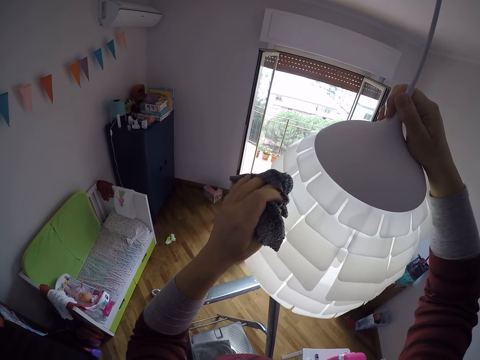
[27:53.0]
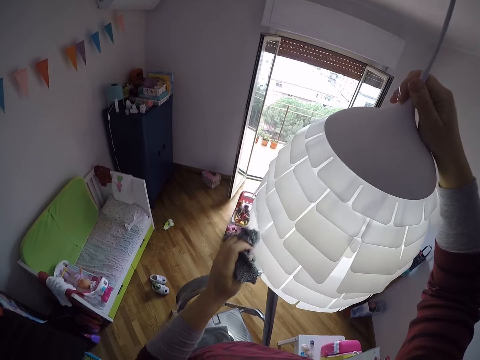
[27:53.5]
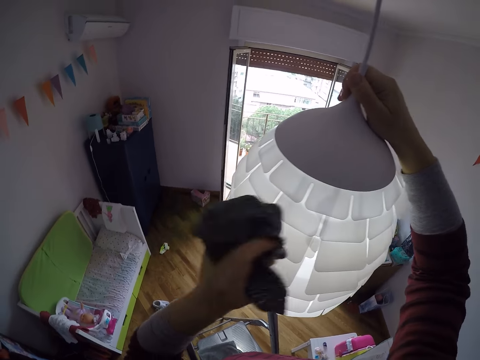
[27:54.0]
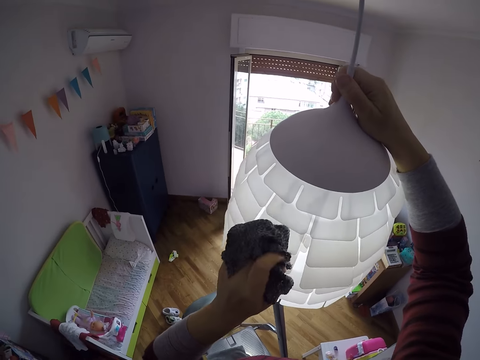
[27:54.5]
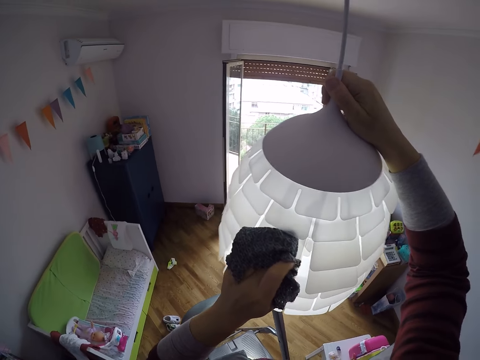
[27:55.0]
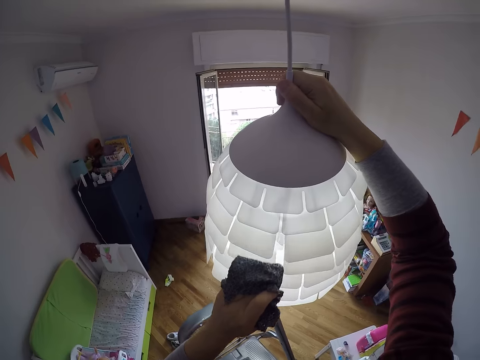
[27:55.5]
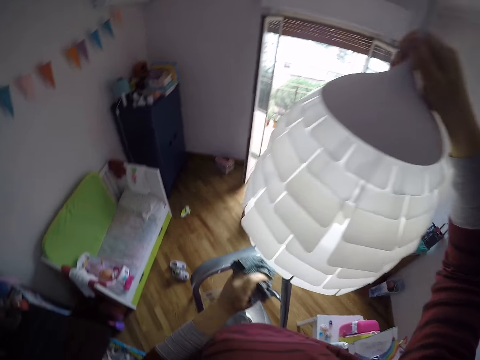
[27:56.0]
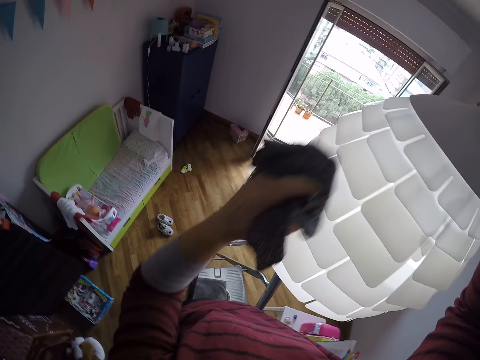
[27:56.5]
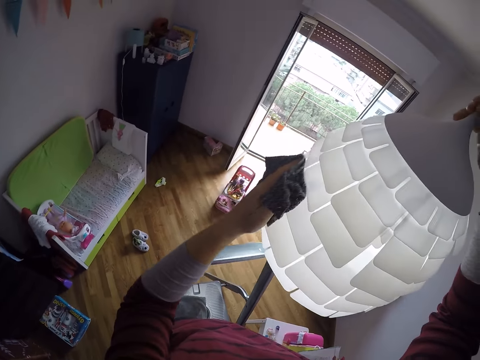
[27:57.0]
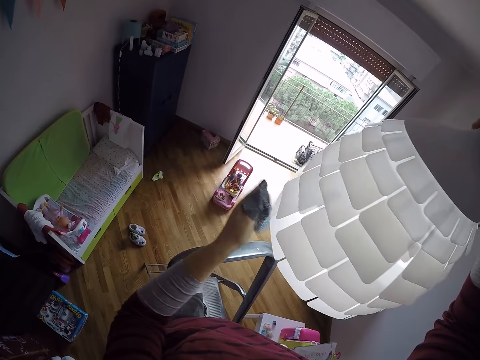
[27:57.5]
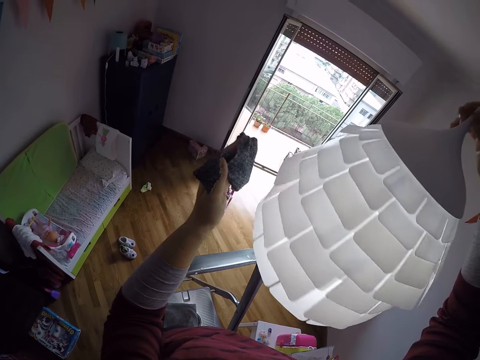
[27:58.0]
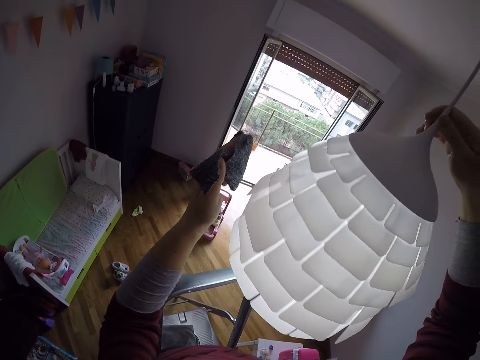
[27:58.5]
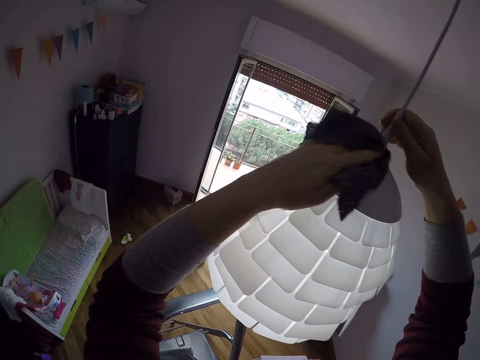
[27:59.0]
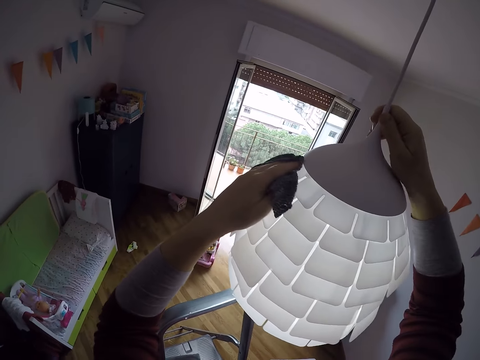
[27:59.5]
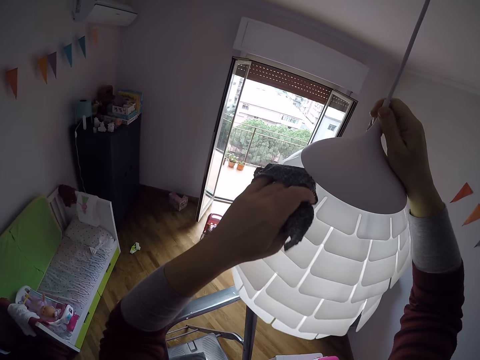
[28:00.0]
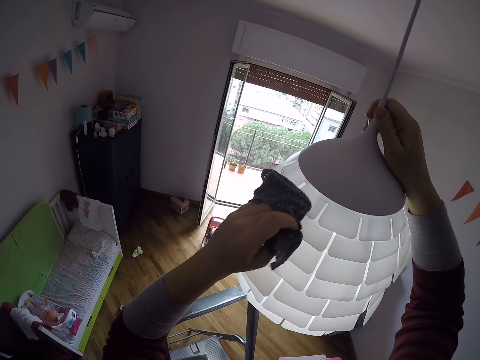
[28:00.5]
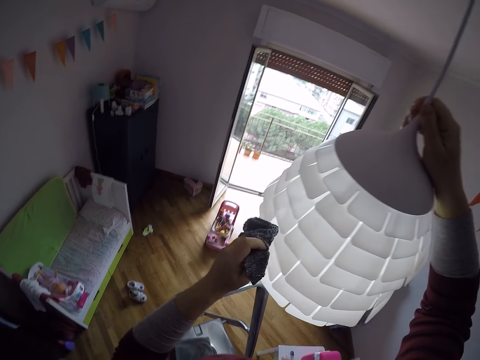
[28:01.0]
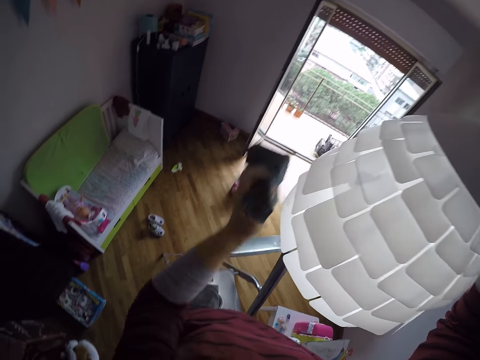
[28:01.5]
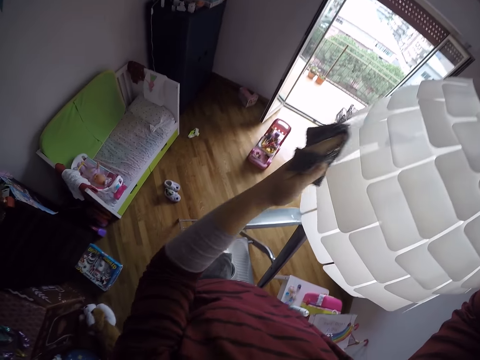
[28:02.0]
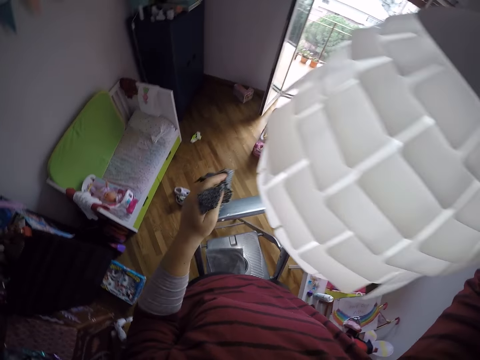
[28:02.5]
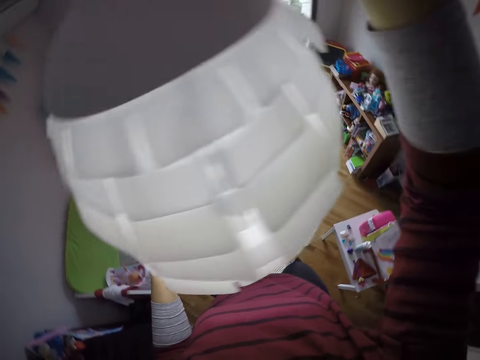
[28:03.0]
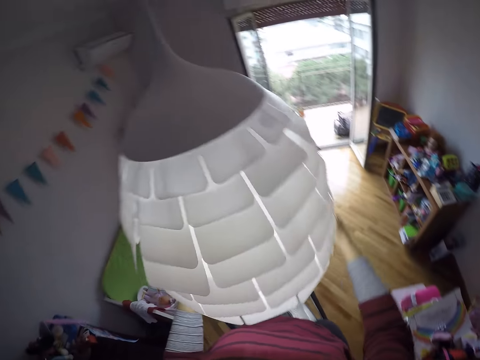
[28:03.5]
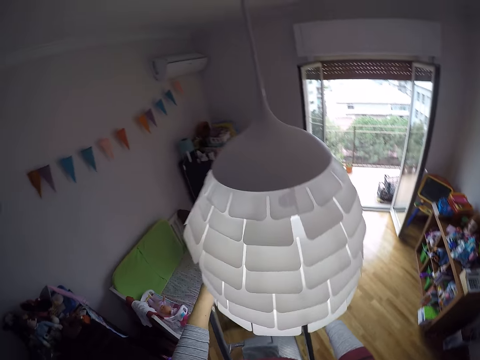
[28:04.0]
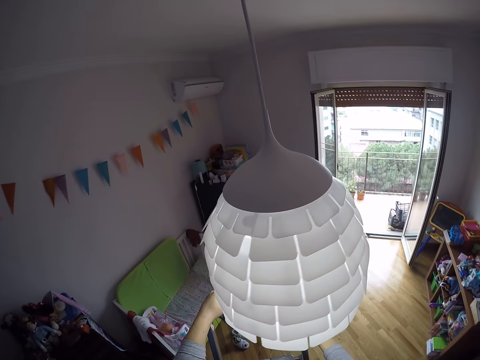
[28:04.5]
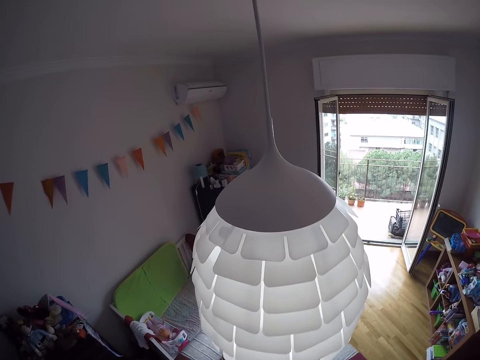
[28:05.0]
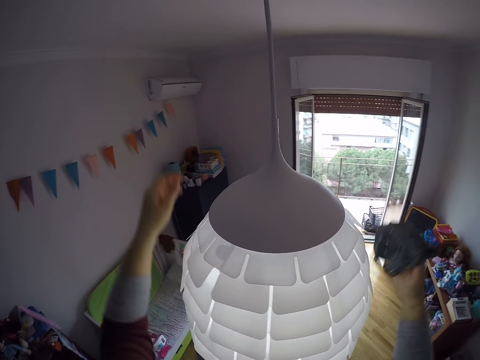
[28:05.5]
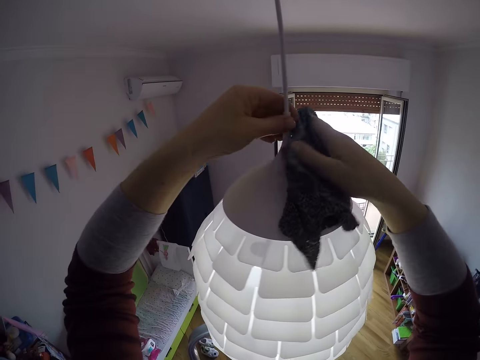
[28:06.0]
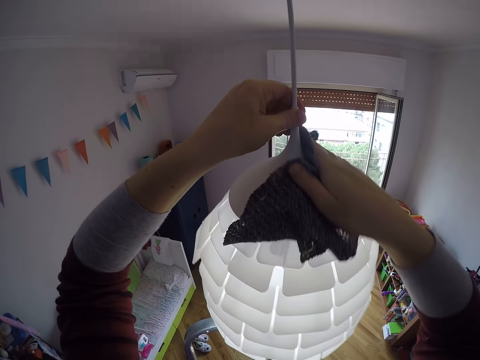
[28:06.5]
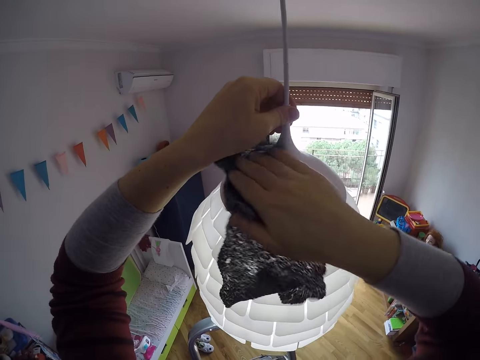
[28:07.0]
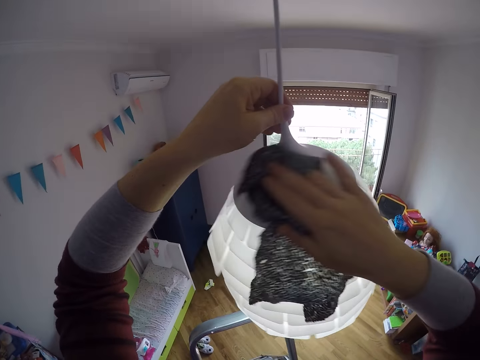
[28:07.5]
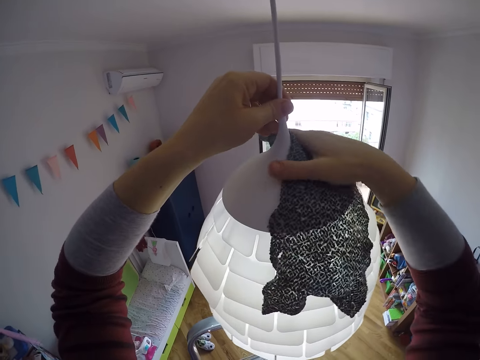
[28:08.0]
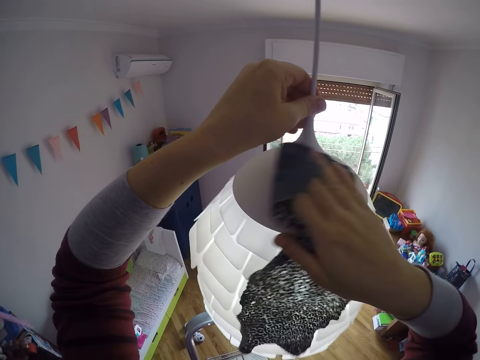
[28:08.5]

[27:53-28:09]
The camera wearer looks around. She passes the rag to her right hand. She lifts her hands upwards. She cleans the lamp shade with the rag in her right hand.

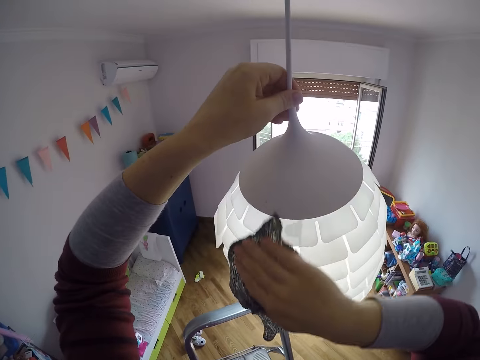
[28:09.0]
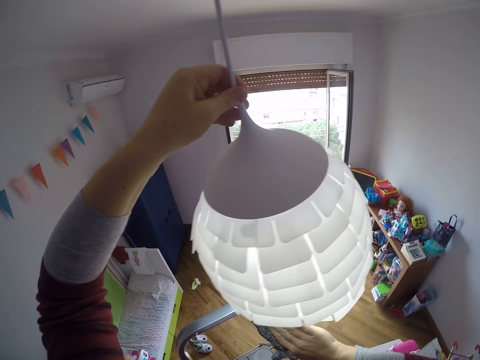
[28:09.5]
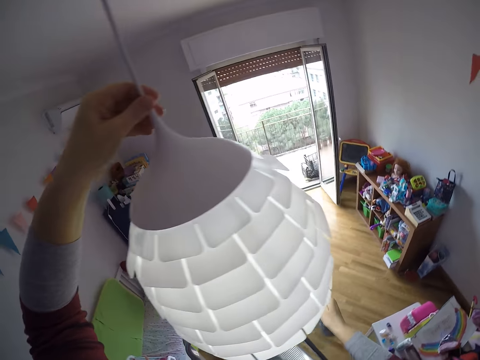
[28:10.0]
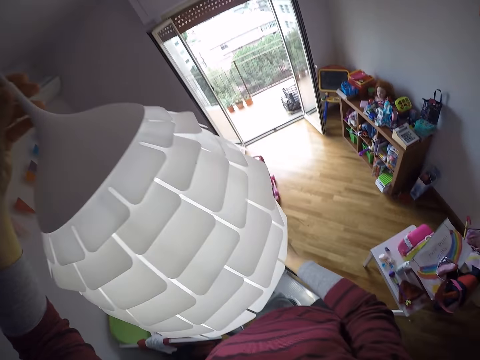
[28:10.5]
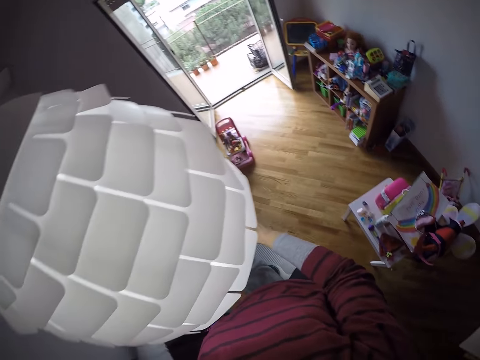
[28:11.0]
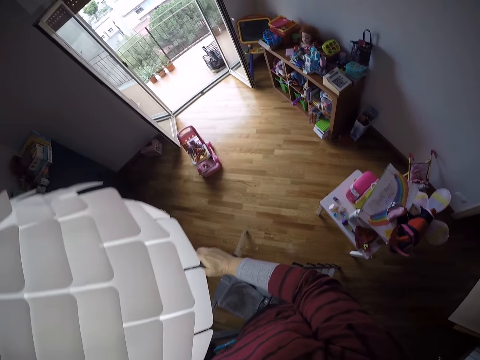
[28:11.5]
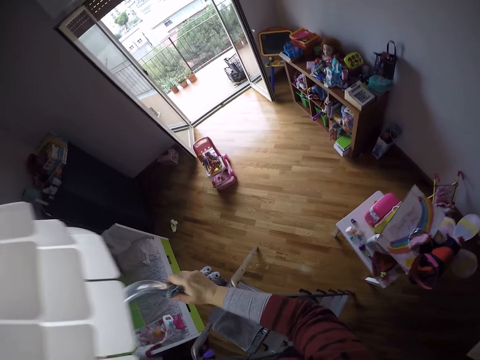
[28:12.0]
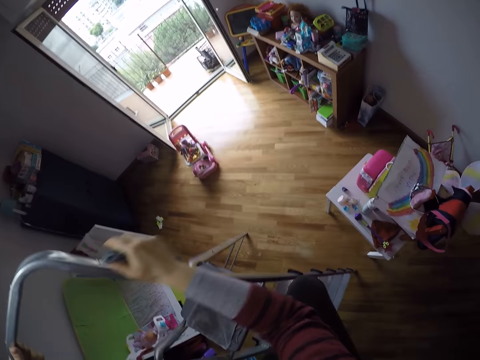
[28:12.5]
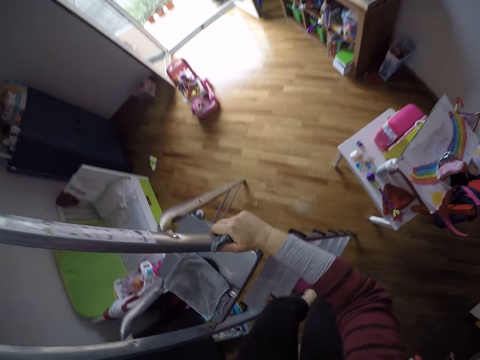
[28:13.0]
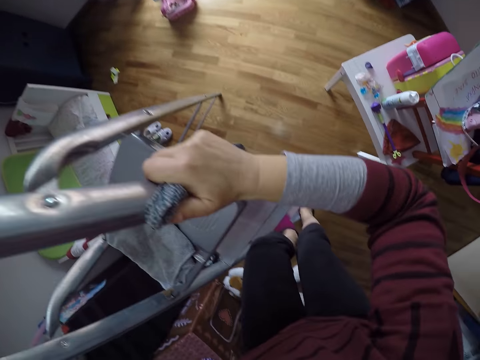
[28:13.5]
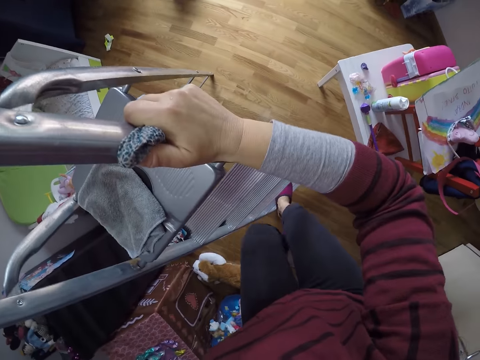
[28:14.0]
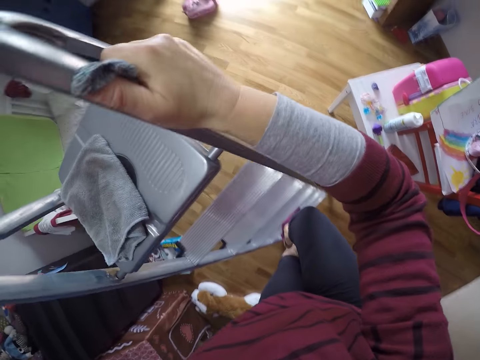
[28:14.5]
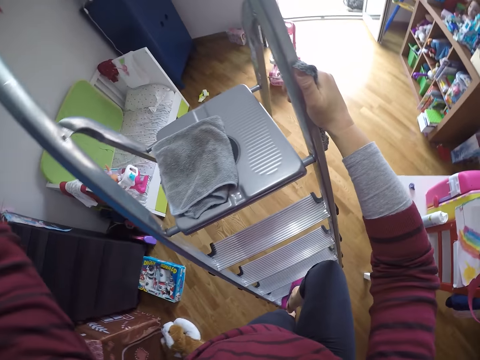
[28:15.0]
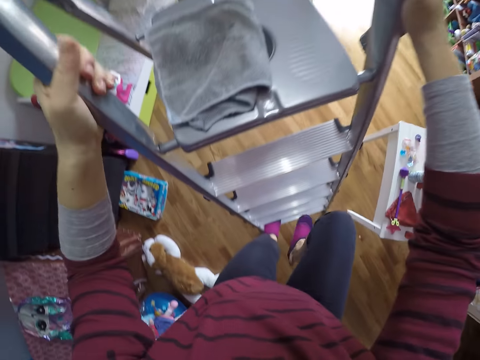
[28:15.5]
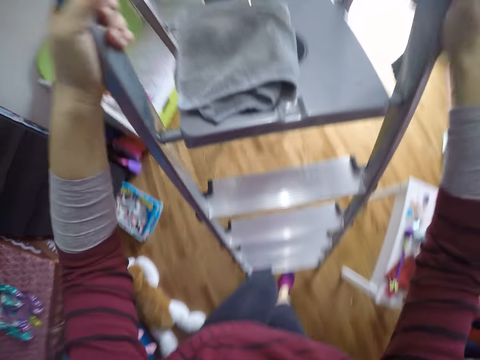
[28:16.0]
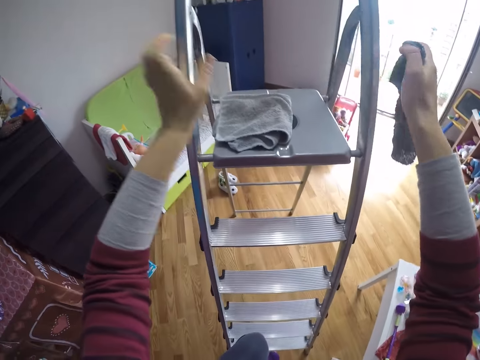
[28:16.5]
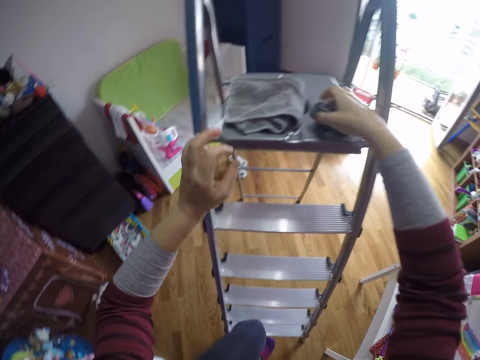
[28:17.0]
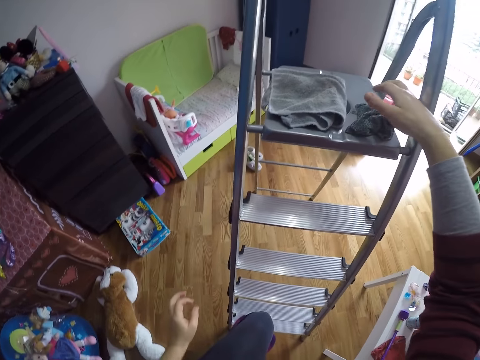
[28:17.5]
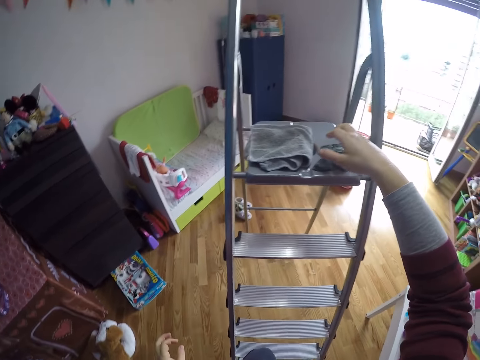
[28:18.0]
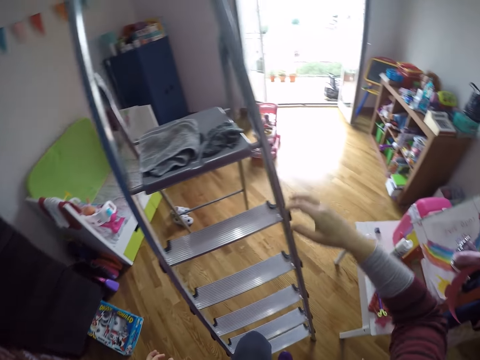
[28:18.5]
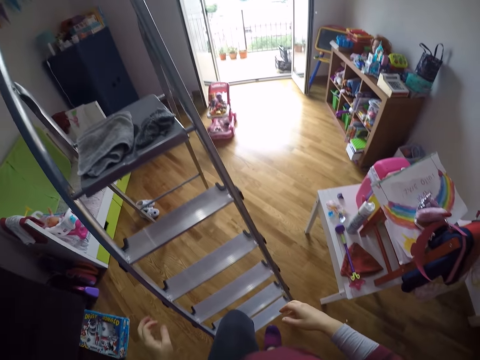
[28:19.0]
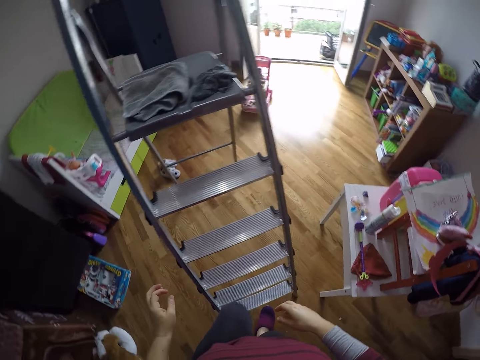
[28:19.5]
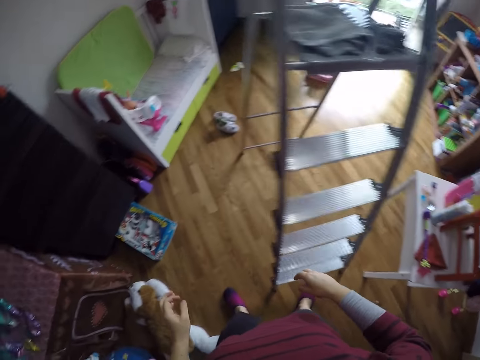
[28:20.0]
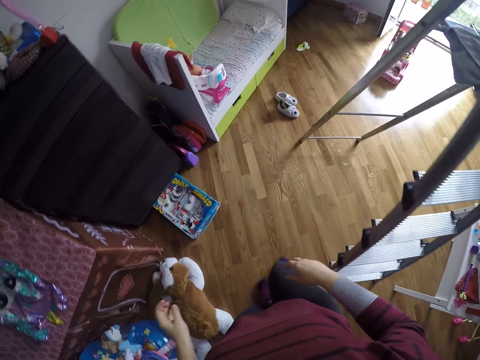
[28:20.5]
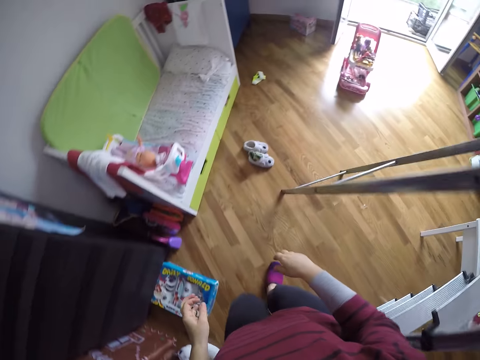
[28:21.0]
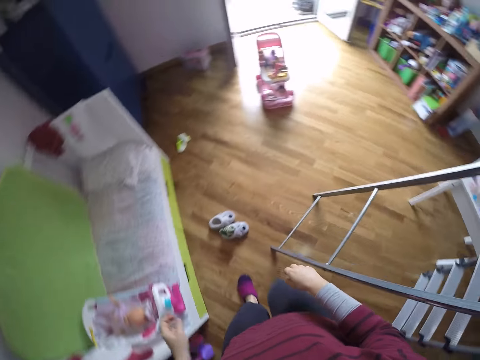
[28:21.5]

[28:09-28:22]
The camera wearer looks around. She comes down the ladder. She drops the rag on the ladder with her right hand. She looks around. She walks to the corner of the room.
